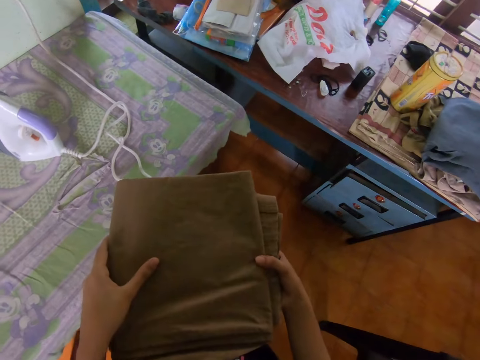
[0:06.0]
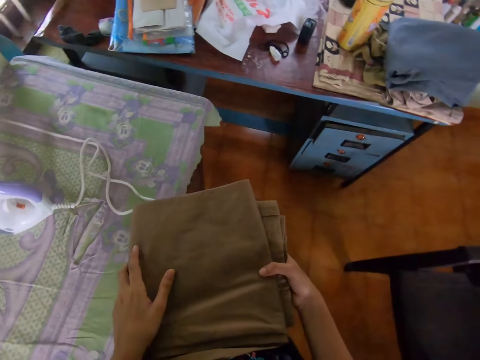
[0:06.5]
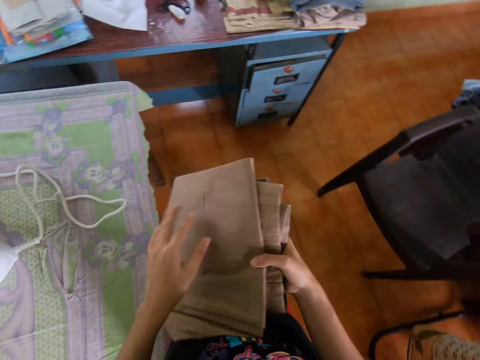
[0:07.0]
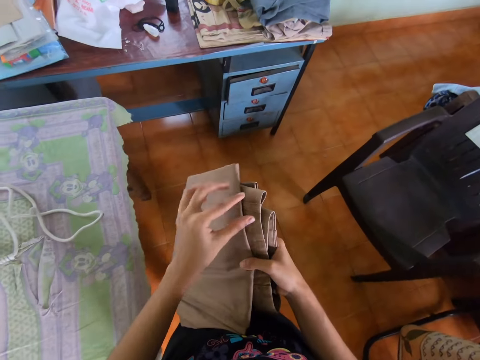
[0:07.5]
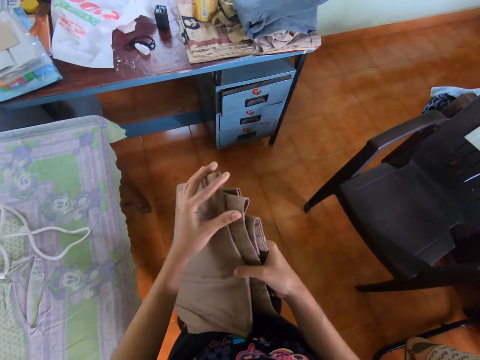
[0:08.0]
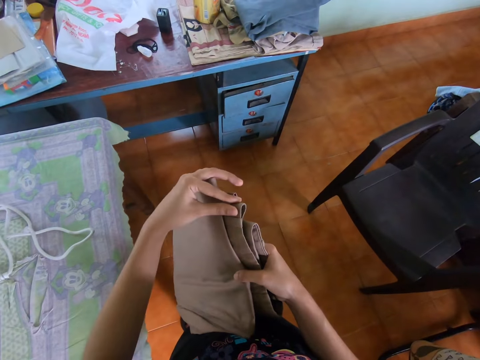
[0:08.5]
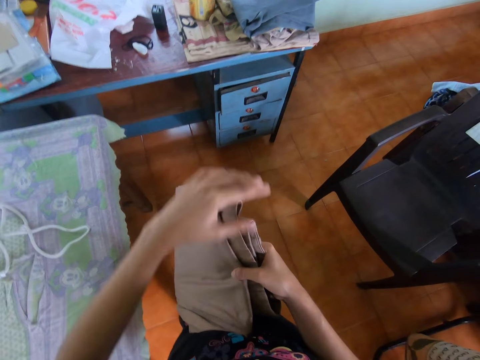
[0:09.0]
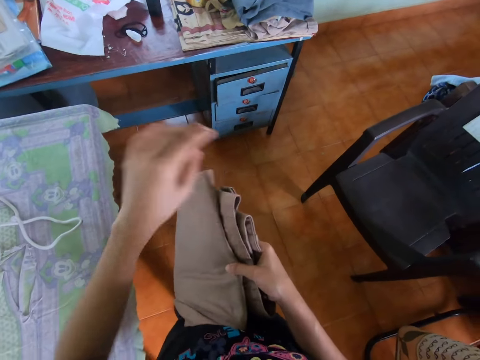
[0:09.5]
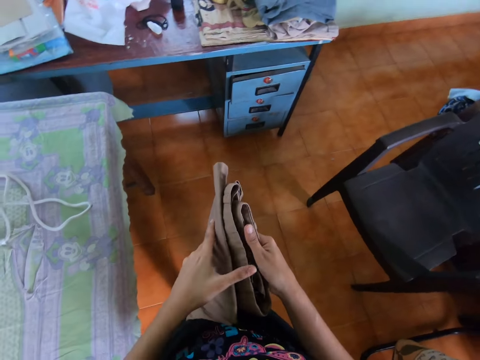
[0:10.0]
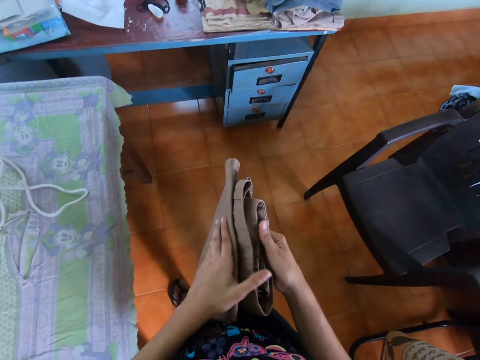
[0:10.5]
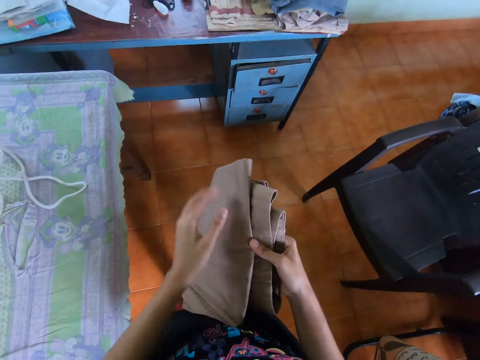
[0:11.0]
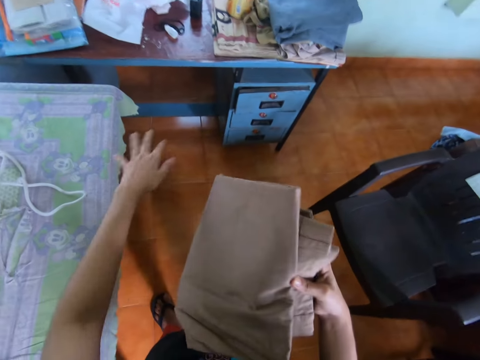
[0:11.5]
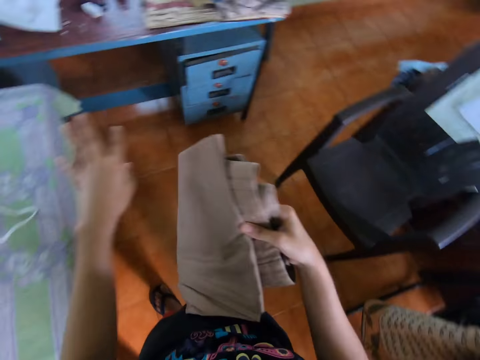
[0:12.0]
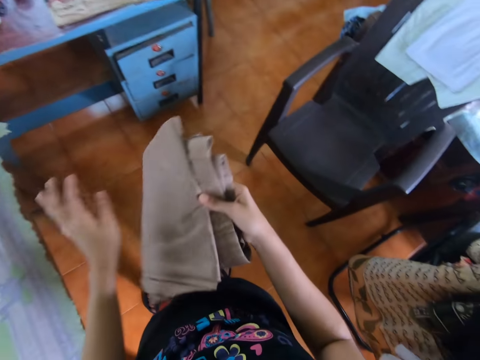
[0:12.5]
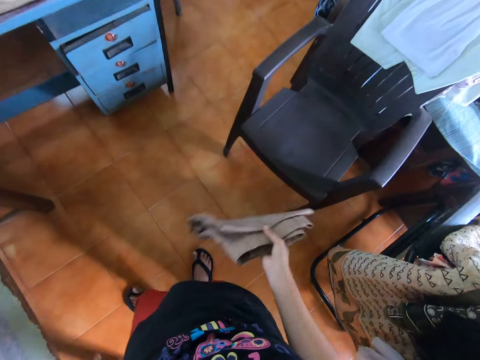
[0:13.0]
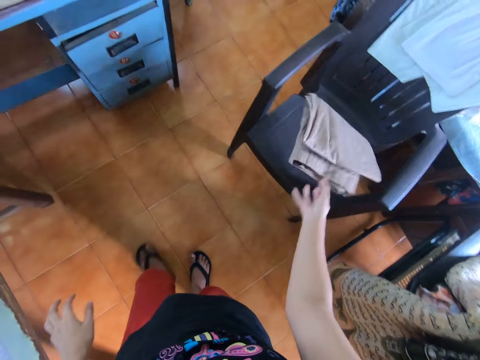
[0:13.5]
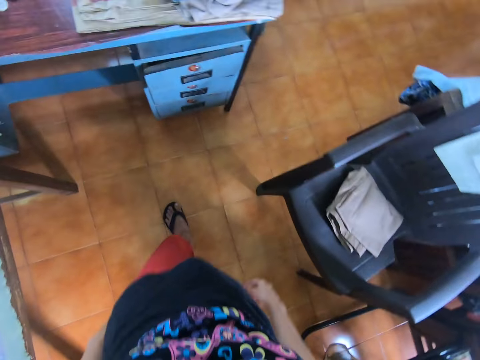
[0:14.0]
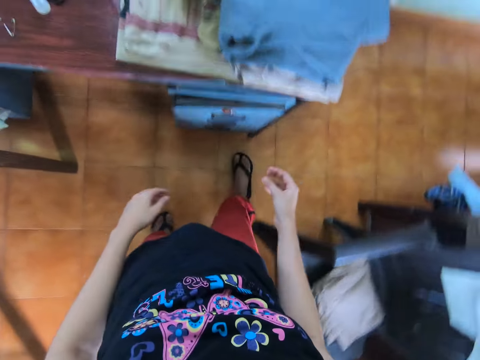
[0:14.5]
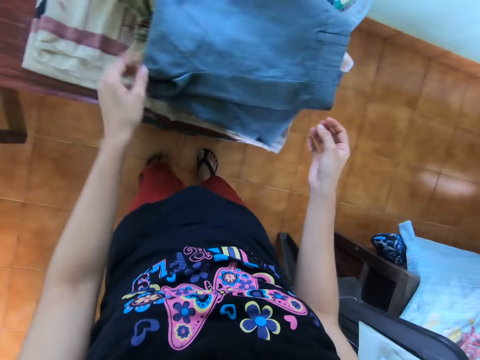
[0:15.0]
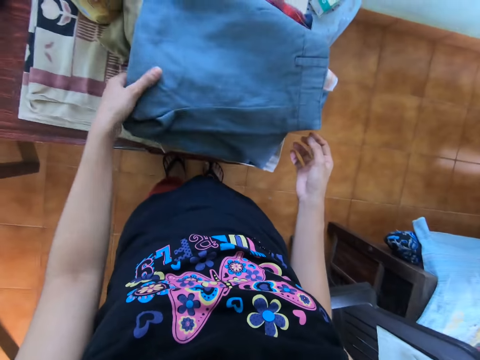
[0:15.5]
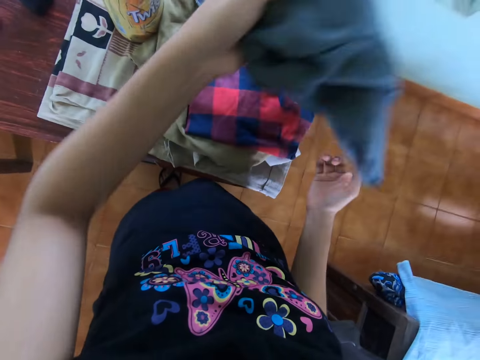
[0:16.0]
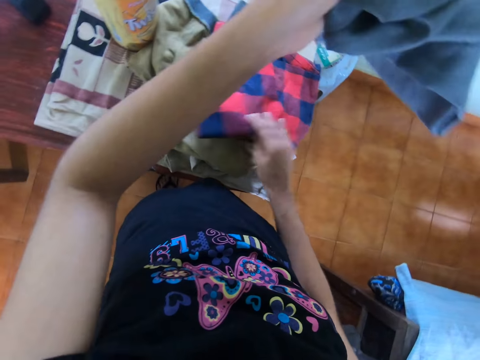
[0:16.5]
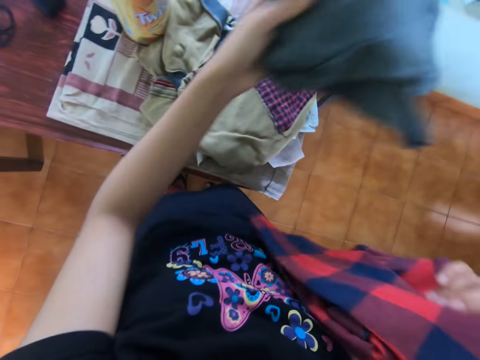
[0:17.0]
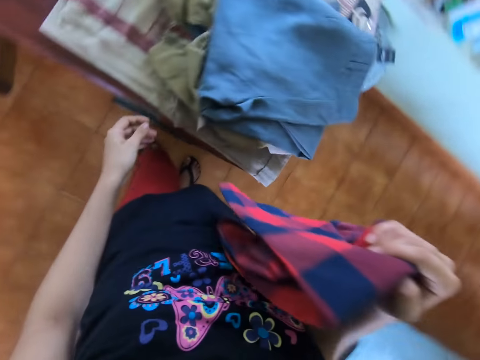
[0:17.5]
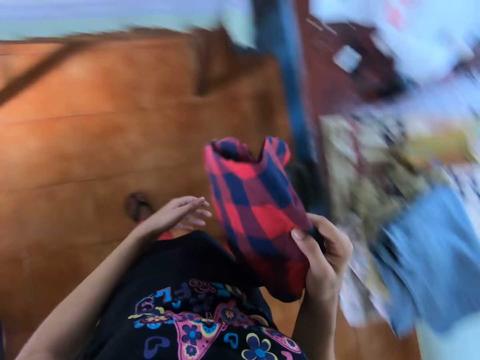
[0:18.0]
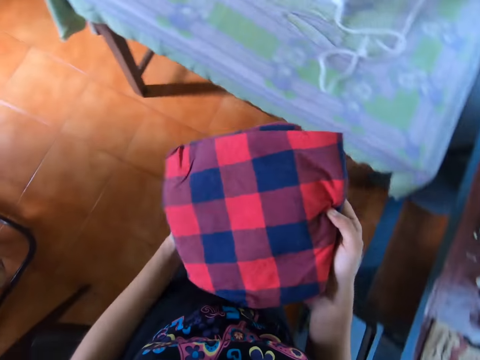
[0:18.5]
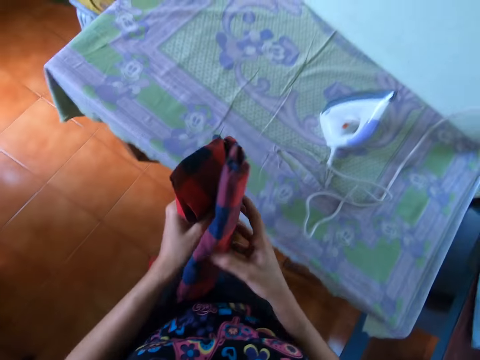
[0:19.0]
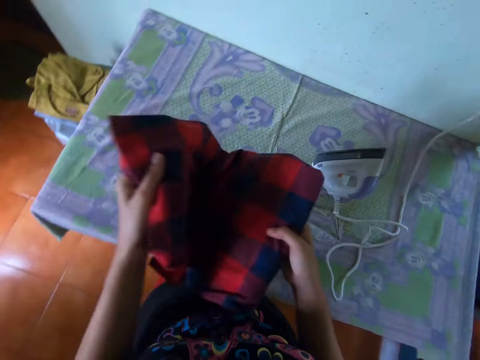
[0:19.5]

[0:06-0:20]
The camera wearer turns around the room. They touch the cloth. They remove a particle on a trouser and wipe the trouser with a hand. They throw the cloth to a chair. They walk in the room. They move the cloth. They pick the cloth from other cloths. They pick a shirt. They place the cloth on other cloths. They walk with the cloth. They unfold the shirt.

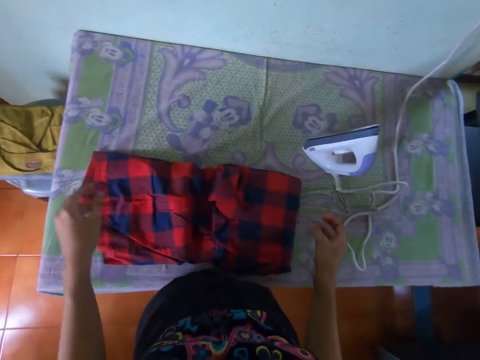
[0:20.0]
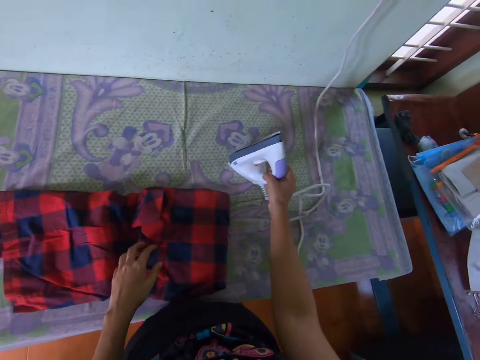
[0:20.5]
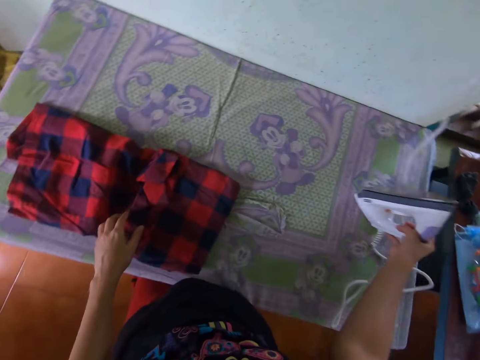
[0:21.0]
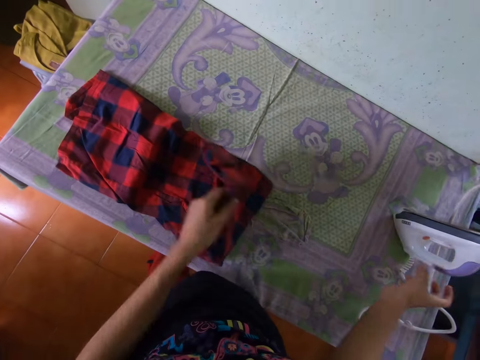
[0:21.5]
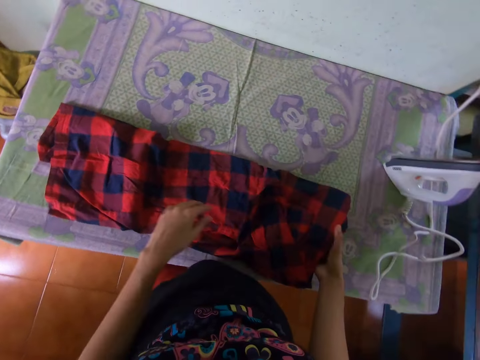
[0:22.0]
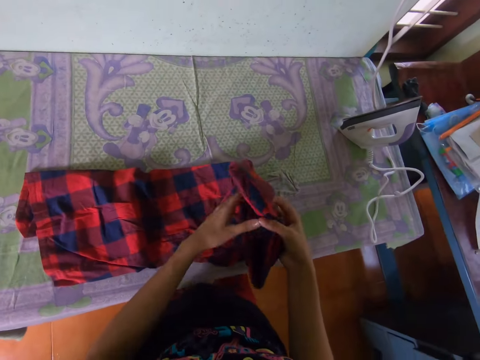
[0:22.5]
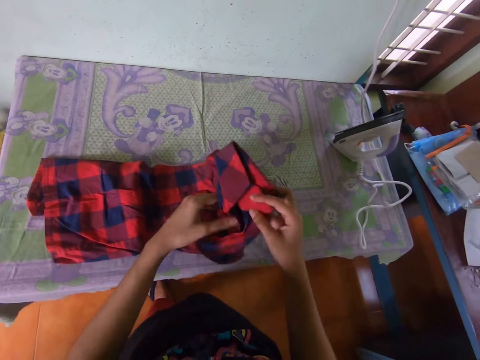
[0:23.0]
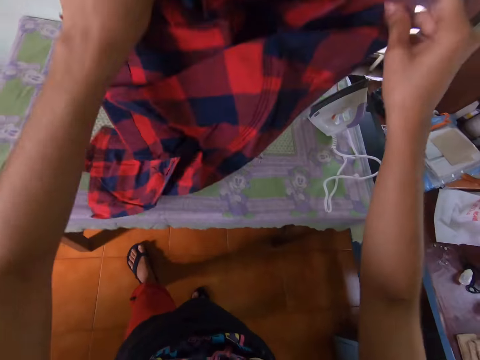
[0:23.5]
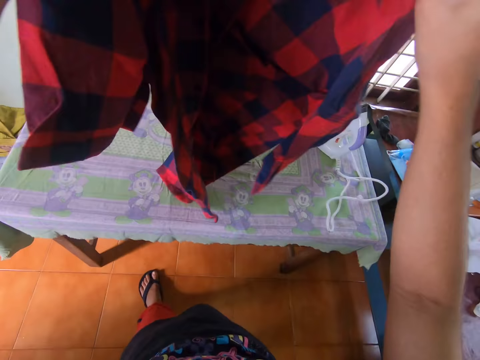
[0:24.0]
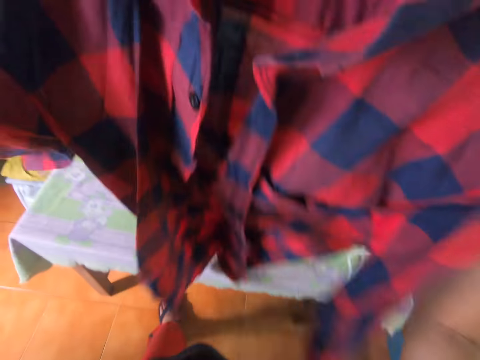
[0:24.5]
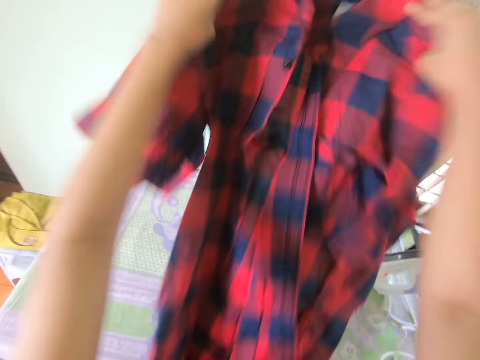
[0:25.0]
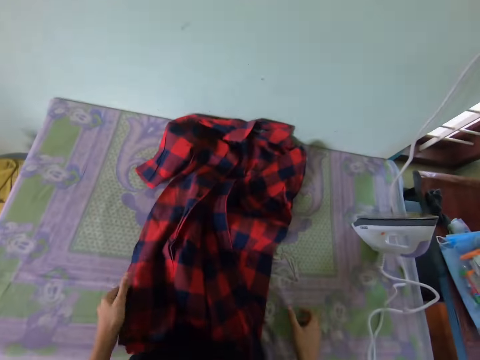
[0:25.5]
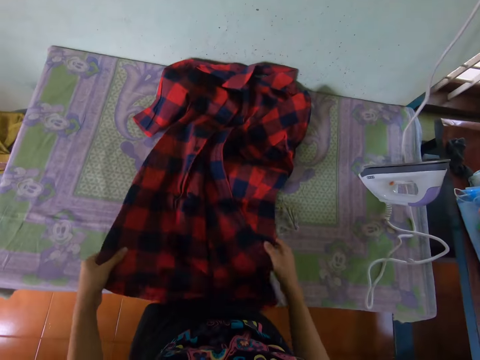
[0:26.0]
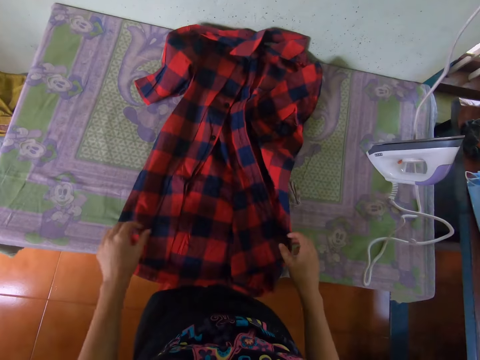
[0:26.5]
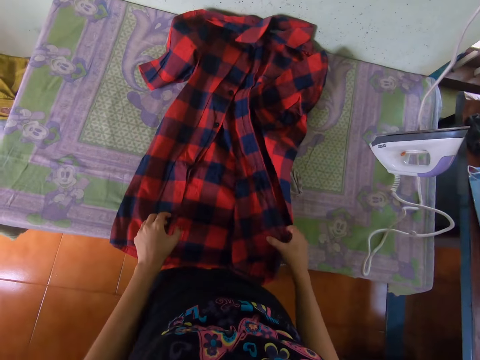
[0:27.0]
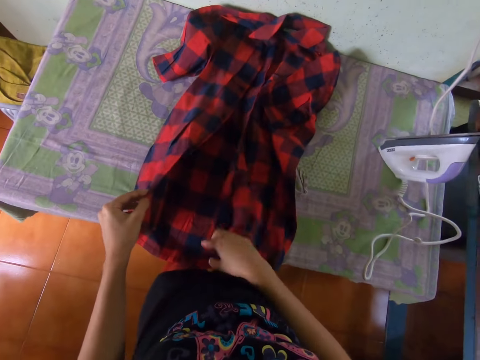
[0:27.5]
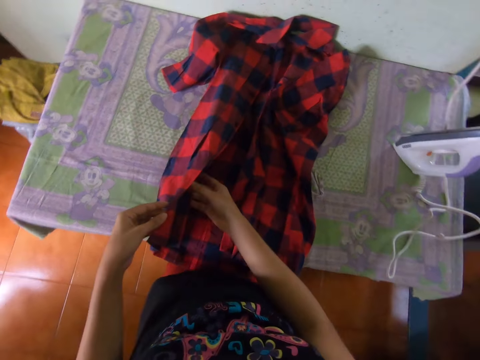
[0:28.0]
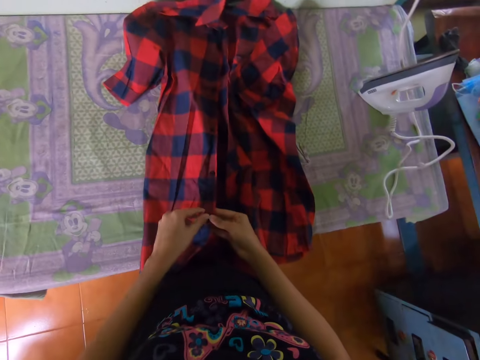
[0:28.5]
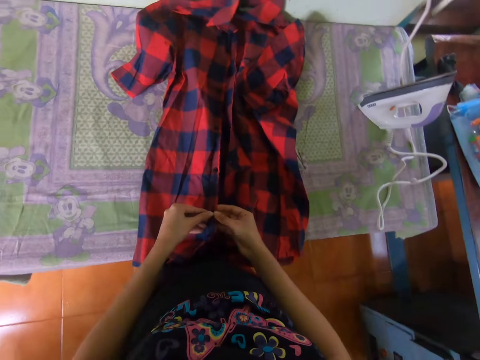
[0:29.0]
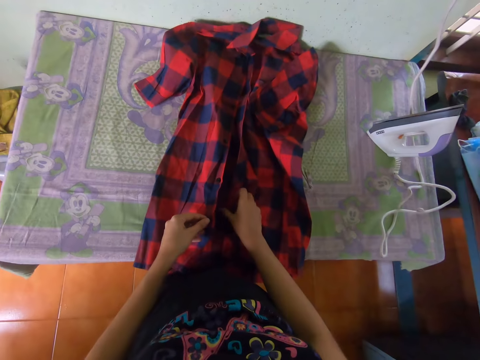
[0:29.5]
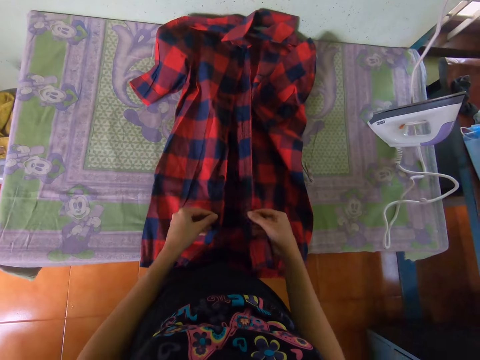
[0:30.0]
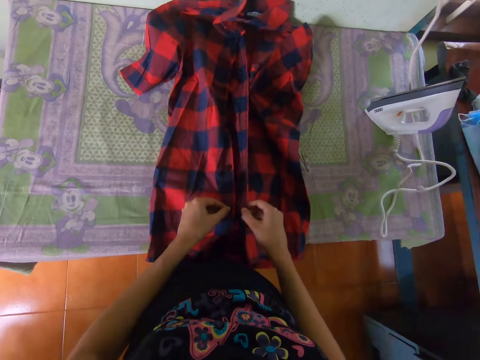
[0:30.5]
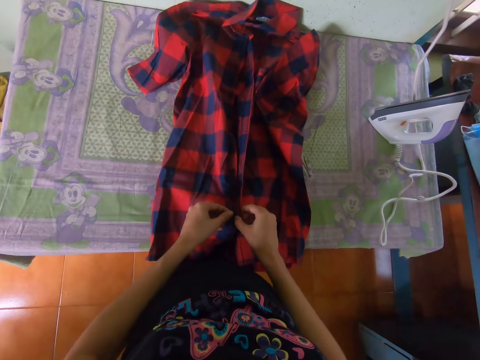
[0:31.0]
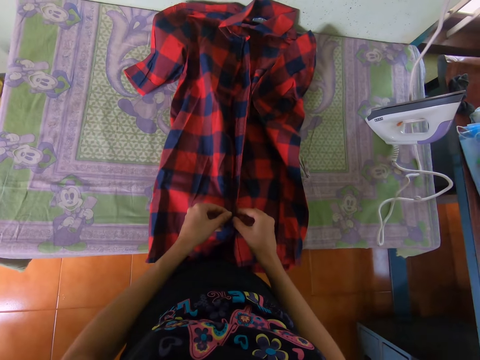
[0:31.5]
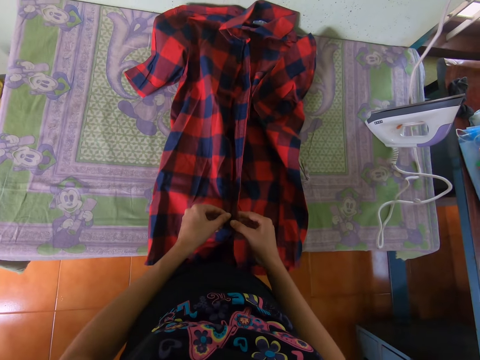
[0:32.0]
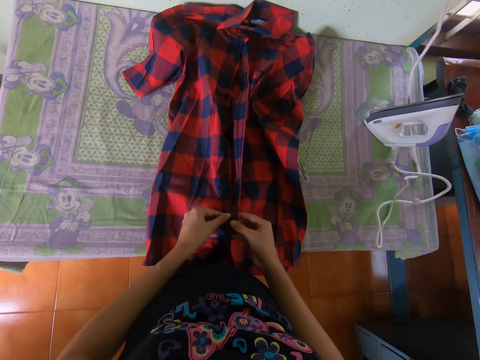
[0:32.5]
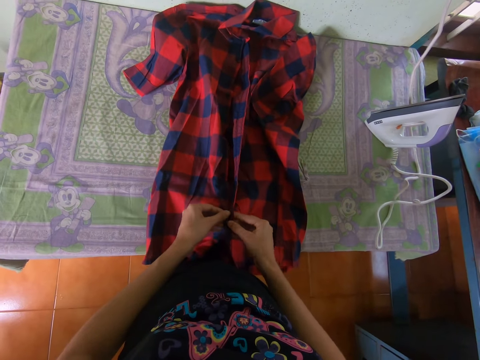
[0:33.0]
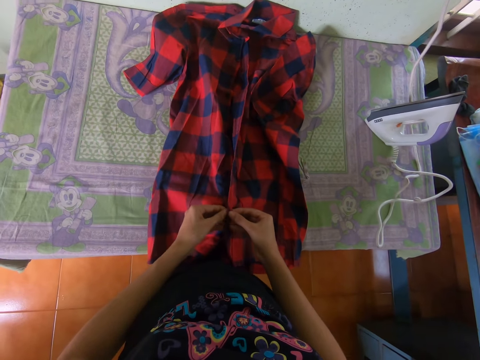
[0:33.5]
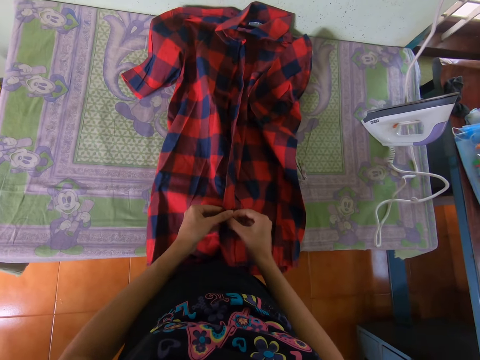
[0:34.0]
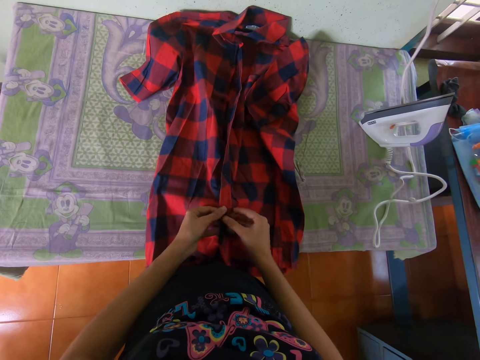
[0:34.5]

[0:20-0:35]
The camera wearer throws the cloth or shirt on the table. They pick the iron box, move the iron box on the table, and put down the iron box. They unfold the cloth on the table. They pick the shirt. They place the cloth on the table. They adjust the cloth on the table. They button the cloth.
